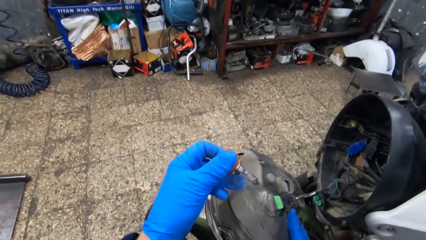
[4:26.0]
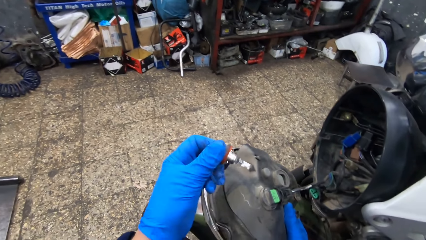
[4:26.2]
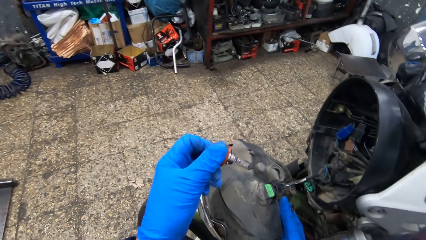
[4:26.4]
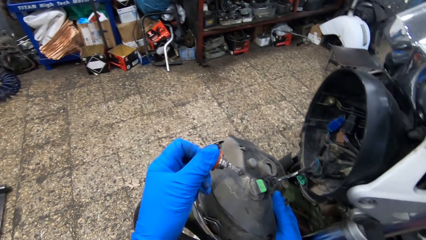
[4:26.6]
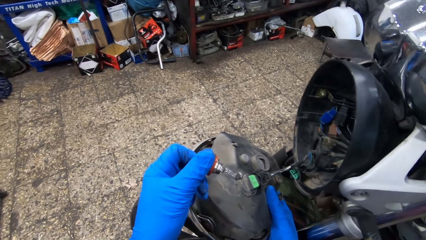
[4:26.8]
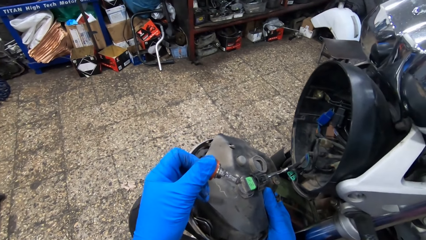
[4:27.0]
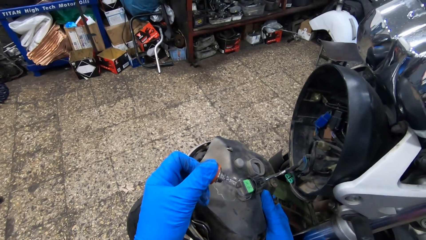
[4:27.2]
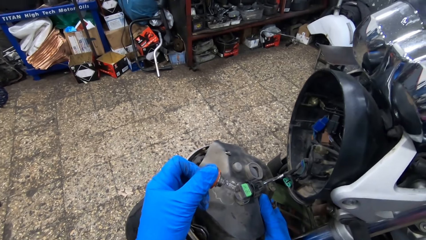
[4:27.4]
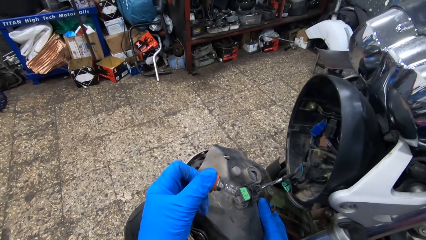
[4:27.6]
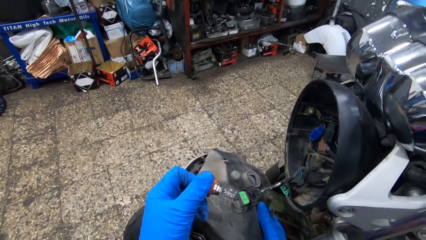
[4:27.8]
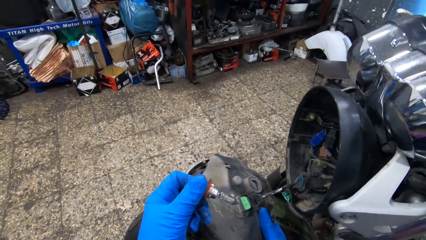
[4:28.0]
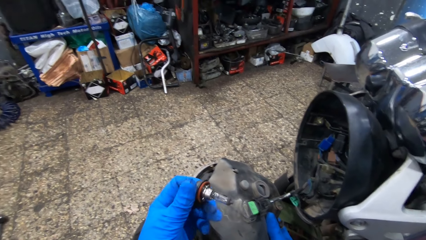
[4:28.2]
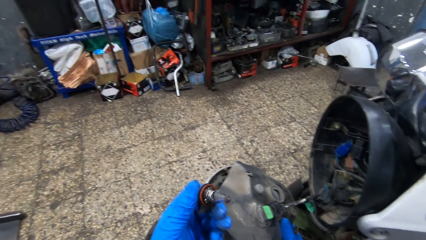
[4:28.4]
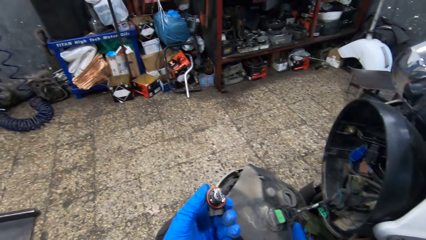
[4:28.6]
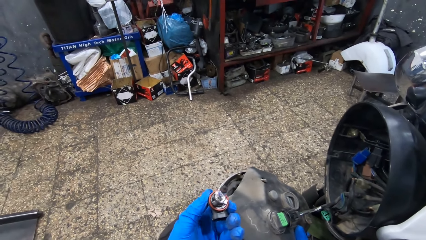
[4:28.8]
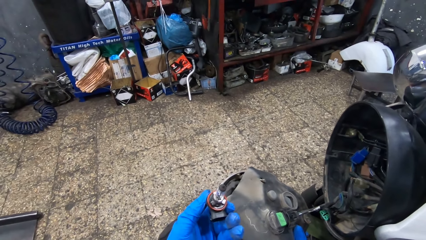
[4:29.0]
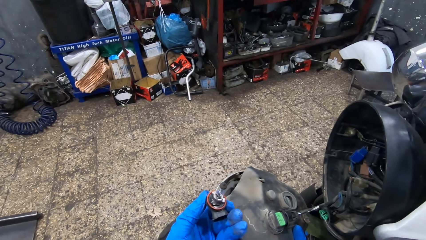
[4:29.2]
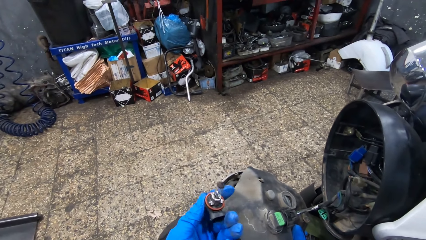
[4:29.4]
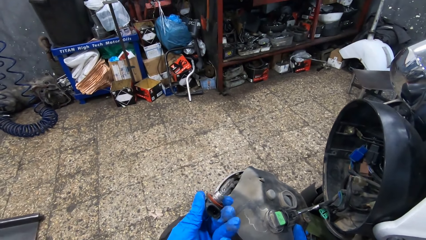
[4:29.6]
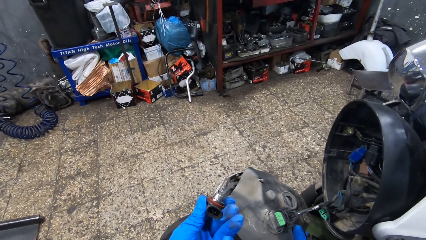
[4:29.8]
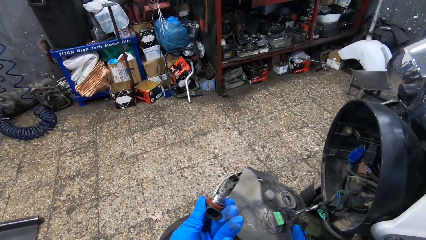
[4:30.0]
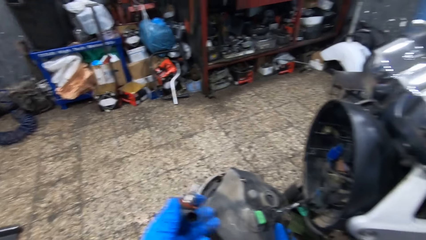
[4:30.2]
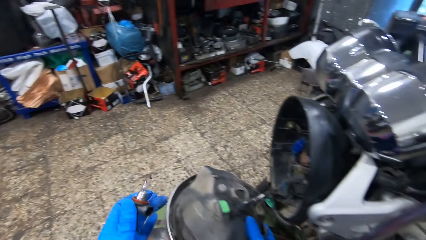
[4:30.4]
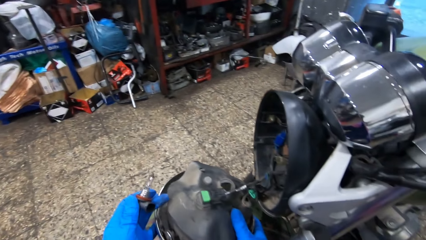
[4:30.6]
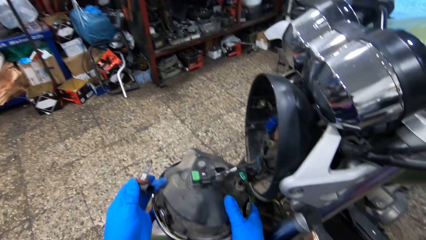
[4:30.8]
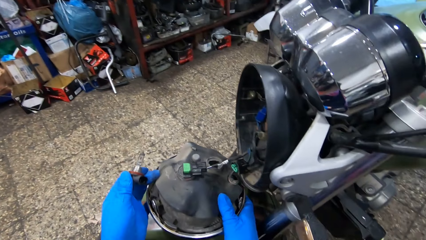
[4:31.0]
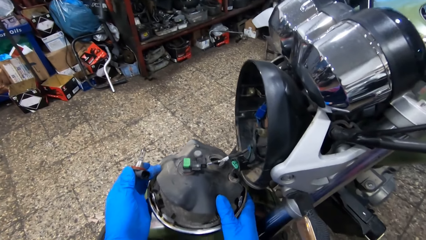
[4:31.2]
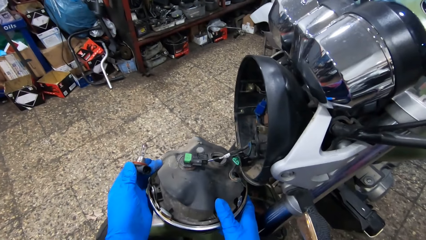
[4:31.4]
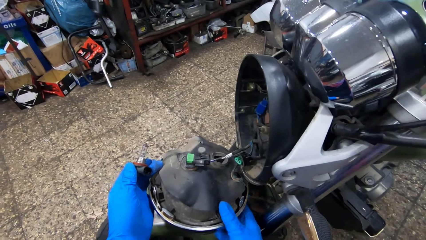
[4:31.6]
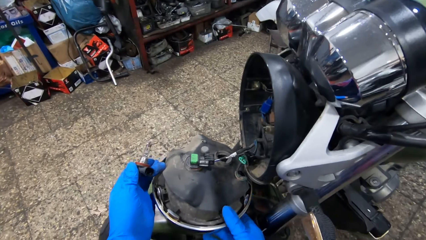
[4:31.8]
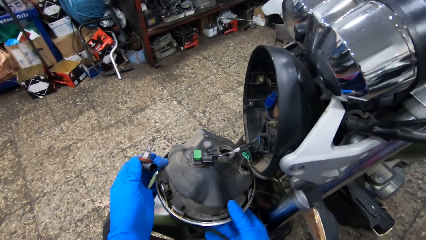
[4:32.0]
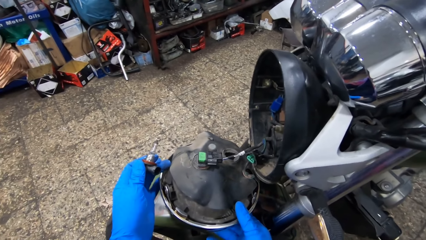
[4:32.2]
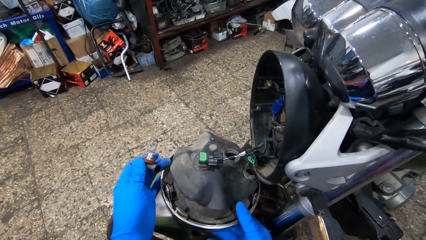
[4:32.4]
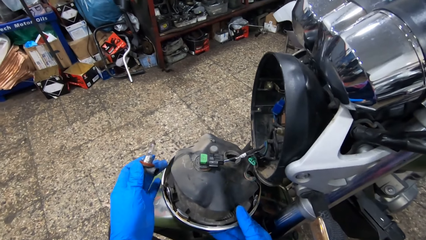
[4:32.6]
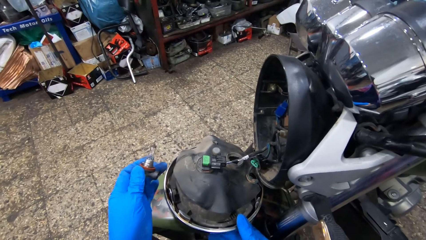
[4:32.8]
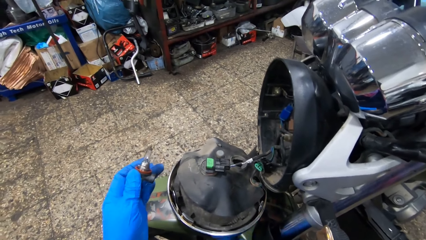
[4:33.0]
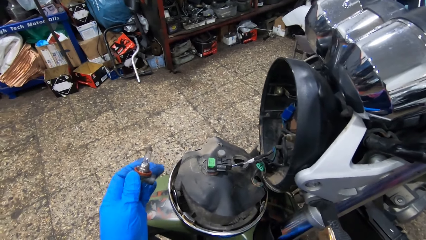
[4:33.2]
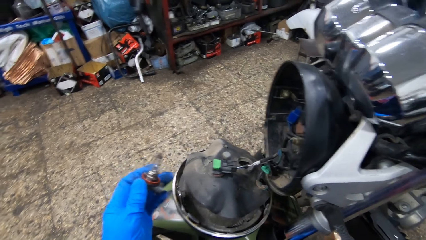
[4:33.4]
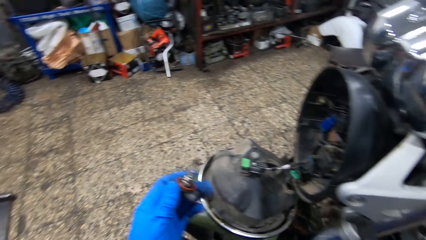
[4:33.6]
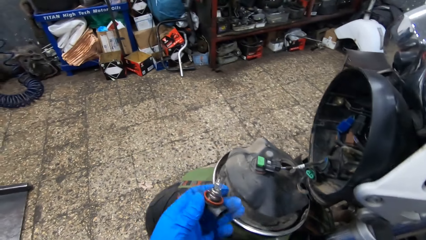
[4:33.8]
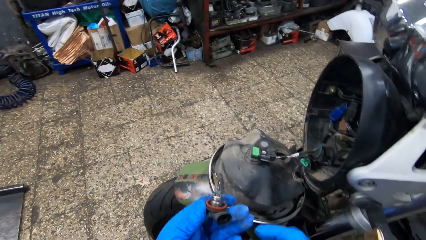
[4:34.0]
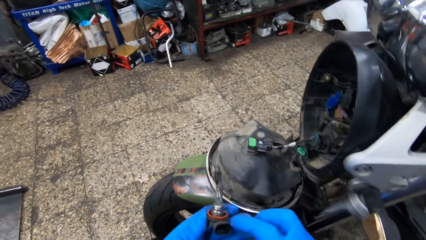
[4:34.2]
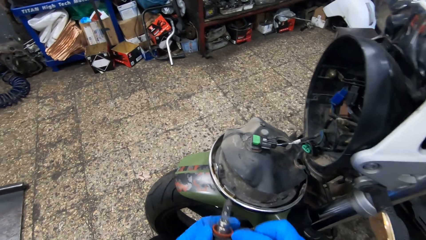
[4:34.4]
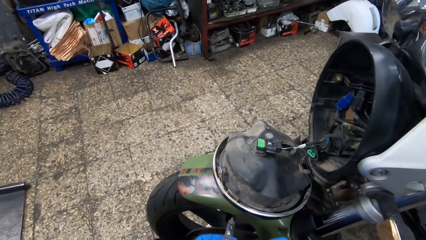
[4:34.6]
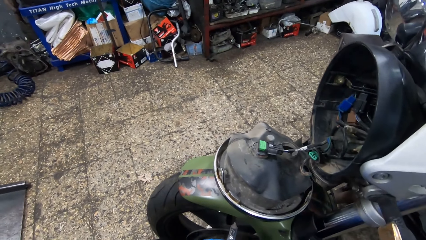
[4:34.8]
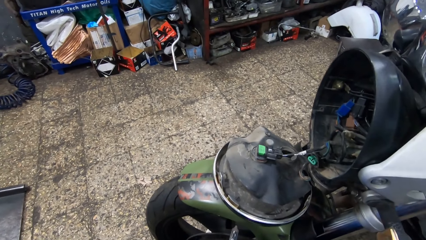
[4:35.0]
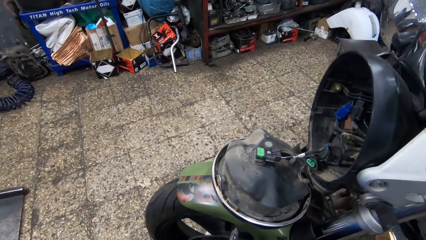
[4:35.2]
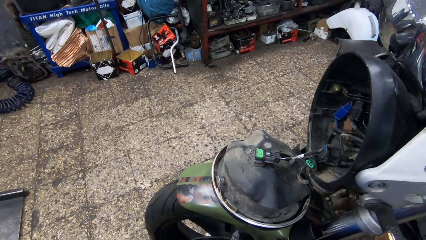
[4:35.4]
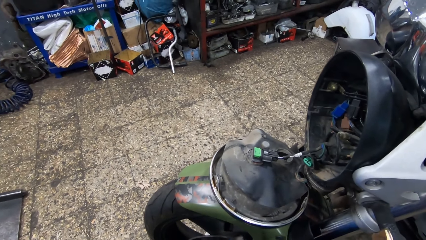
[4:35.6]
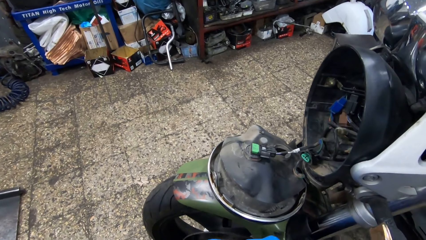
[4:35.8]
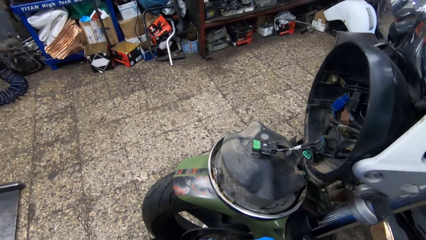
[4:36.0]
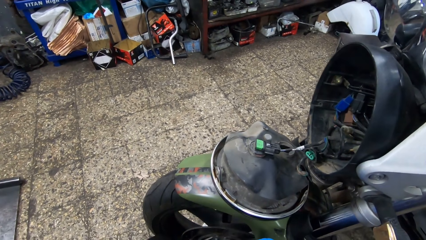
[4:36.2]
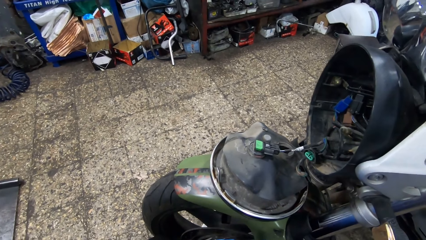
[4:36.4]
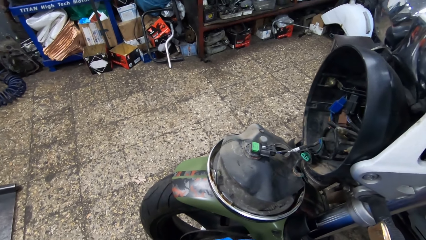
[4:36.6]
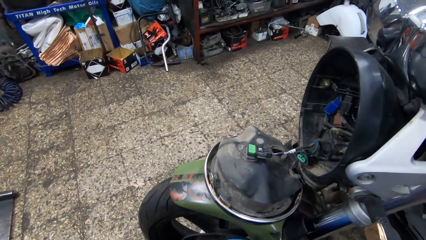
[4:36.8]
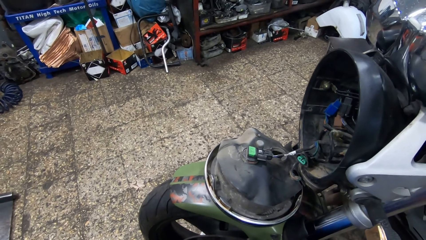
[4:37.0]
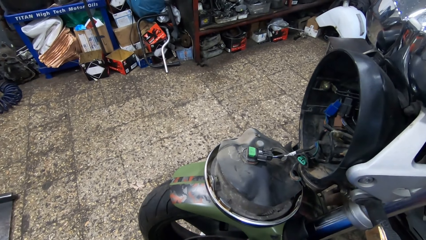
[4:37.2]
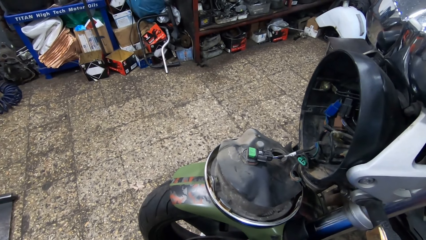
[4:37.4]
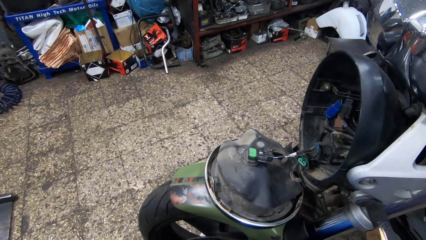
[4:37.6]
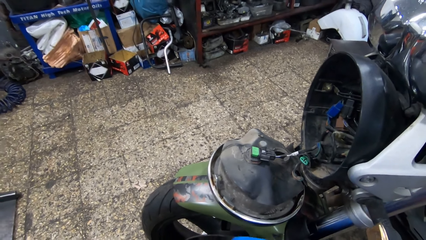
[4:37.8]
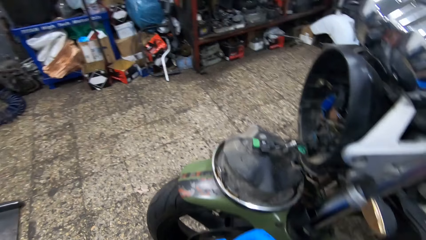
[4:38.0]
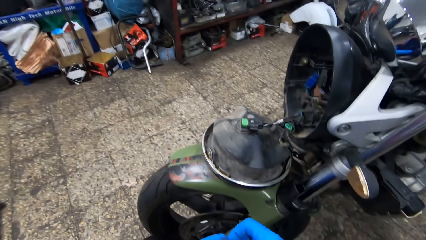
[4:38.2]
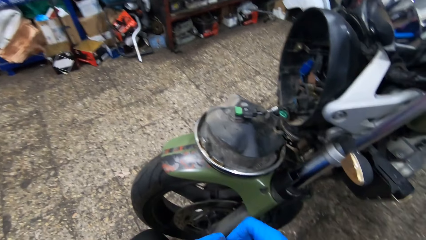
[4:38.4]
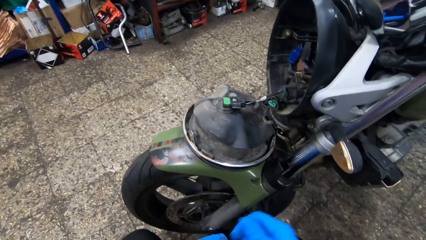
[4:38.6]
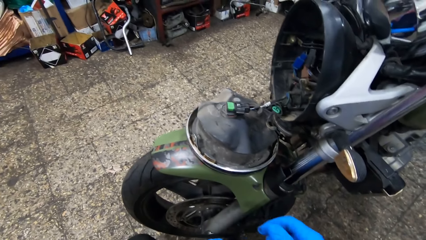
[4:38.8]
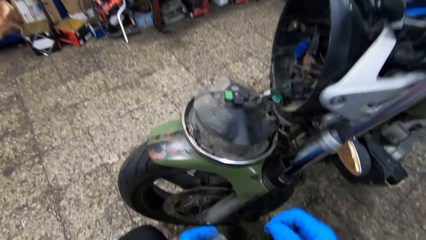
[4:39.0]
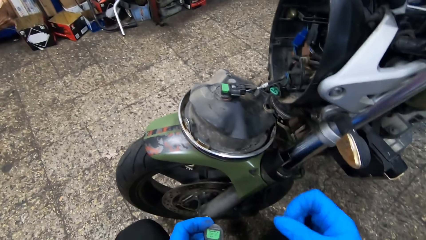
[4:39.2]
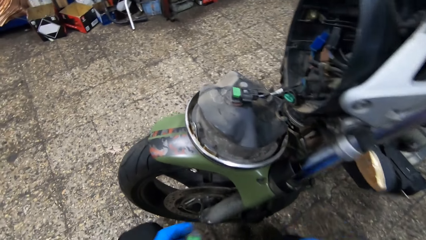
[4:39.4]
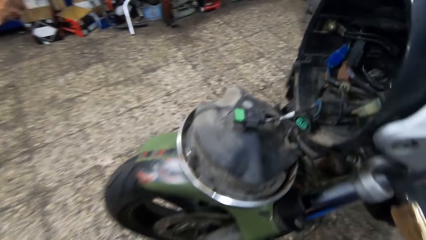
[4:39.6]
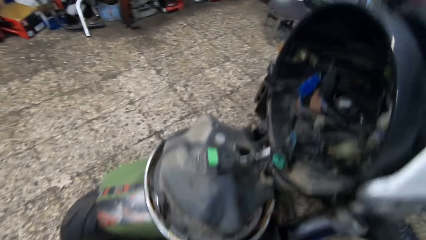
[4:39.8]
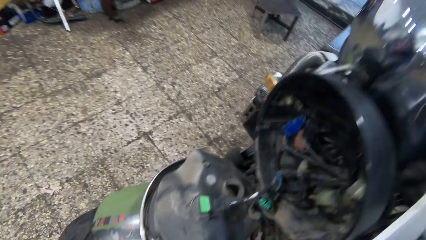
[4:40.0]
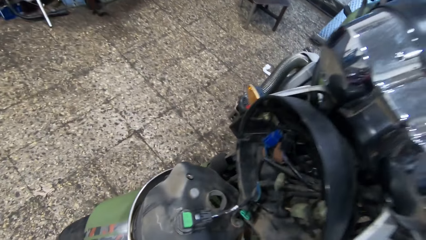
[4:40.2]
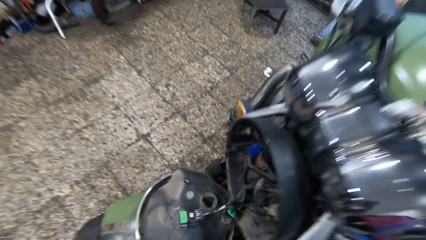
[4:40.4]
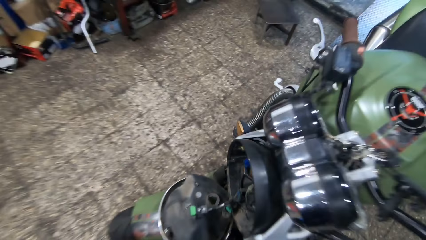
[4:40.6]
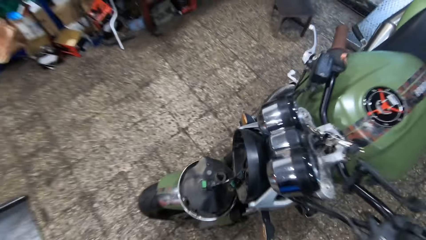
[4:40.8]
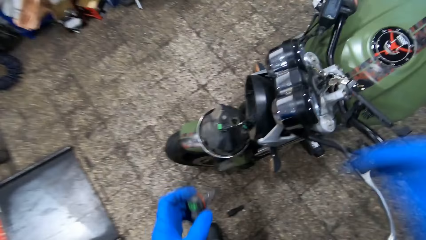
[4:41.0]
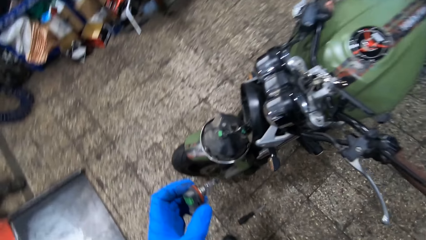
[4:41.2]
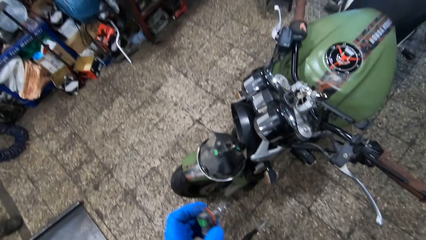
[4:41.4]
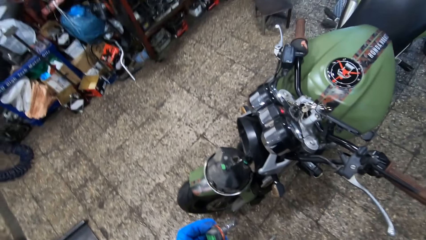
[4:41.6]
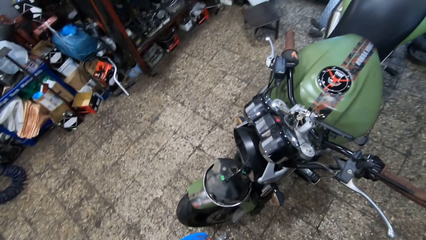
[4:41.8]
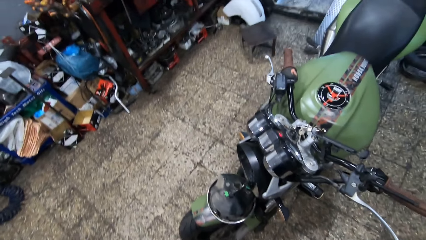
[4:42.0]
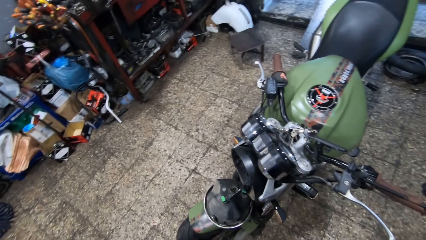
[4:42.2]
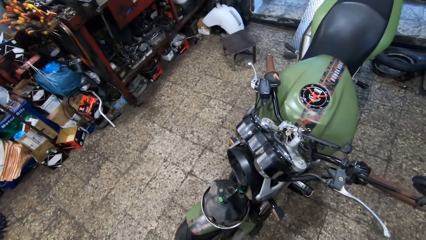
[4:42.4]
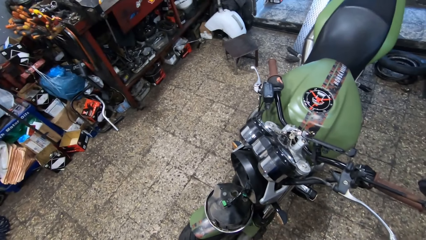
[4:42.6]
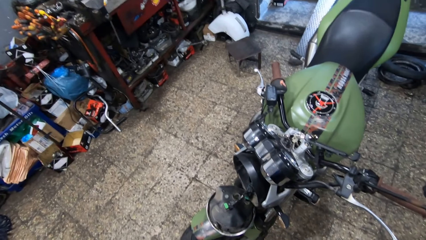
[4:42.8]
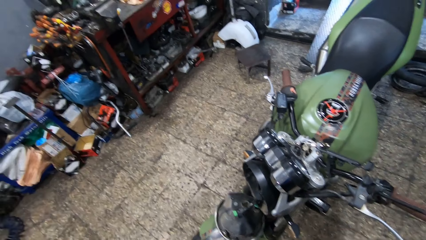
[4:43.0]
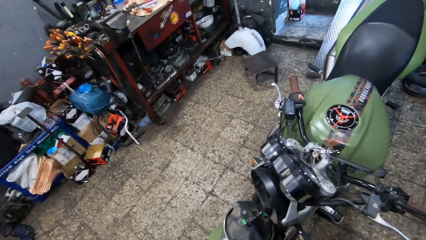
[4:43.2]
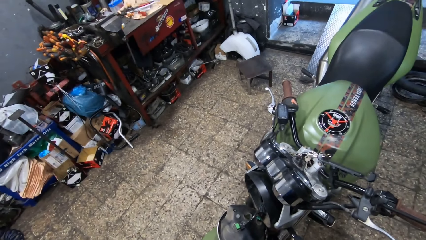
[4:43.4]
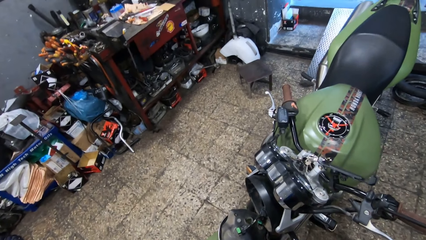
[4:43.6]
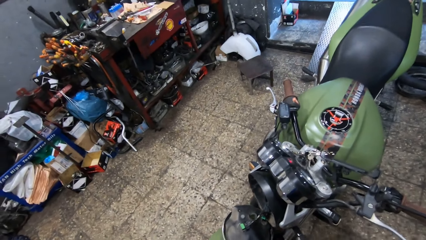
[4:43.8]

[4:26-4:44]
The camera wearer picks up a bulb with his hand. He holds the bulb with his hand. He drops the headlight on a fender of the motorcycle. He adjusts a light with his hands. He flips the light on his hand. He looks around a garage. He holds the bulb with his hand. He looks around the garage.
